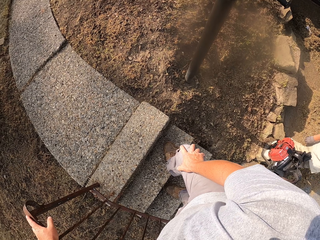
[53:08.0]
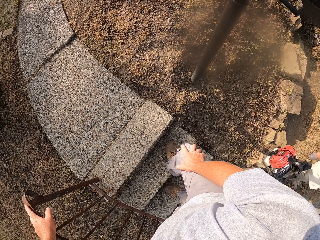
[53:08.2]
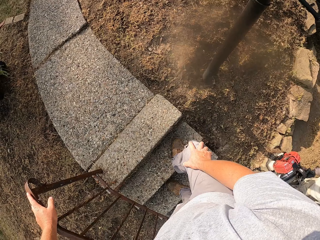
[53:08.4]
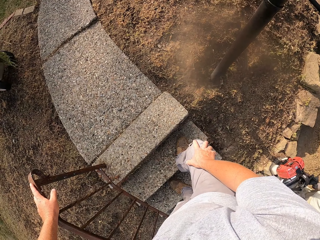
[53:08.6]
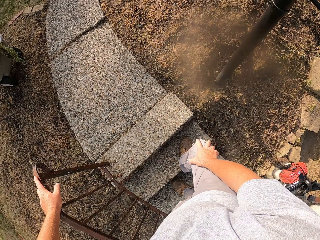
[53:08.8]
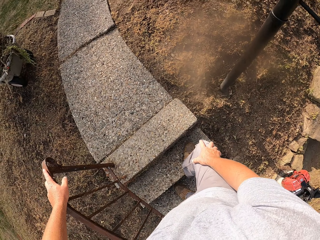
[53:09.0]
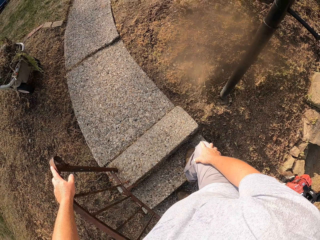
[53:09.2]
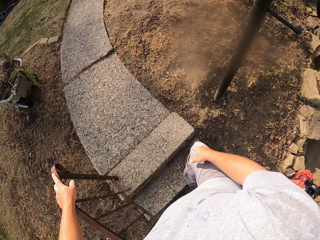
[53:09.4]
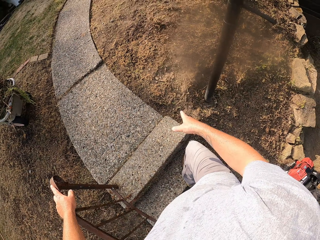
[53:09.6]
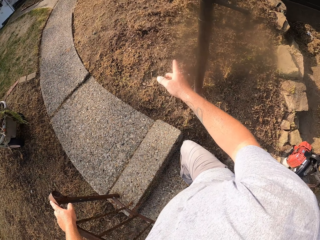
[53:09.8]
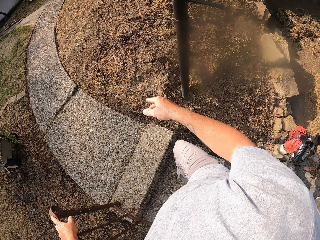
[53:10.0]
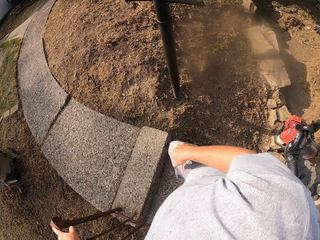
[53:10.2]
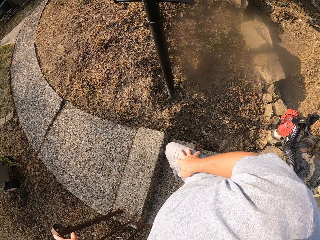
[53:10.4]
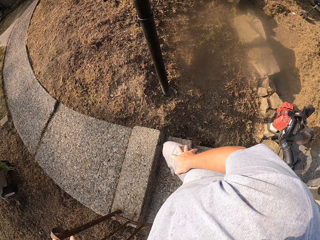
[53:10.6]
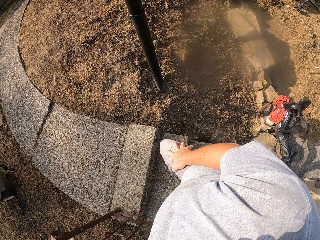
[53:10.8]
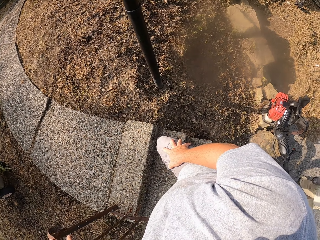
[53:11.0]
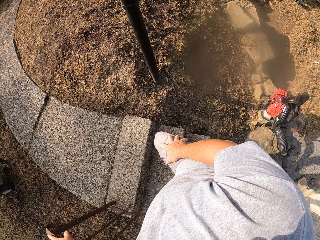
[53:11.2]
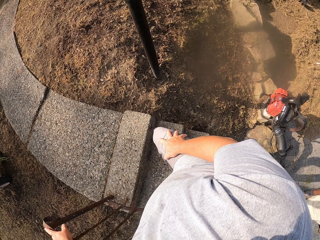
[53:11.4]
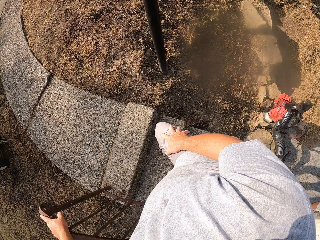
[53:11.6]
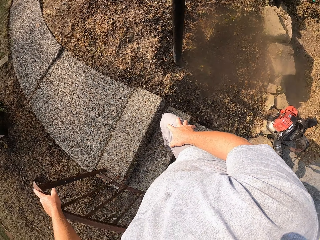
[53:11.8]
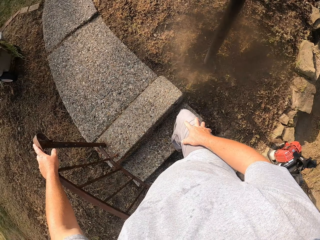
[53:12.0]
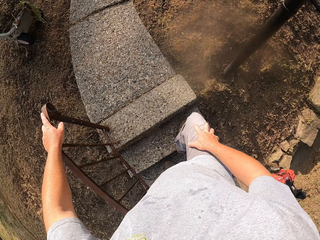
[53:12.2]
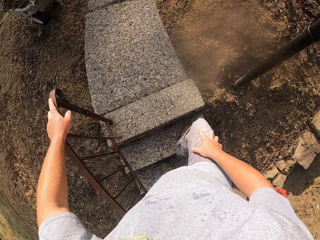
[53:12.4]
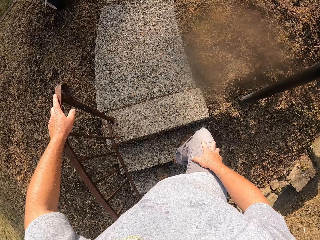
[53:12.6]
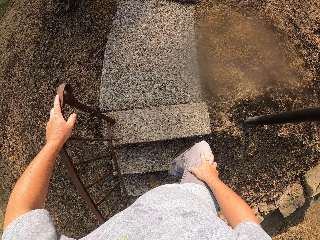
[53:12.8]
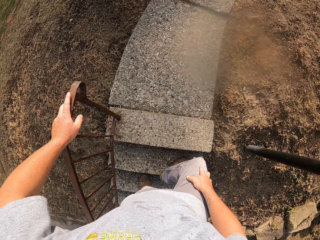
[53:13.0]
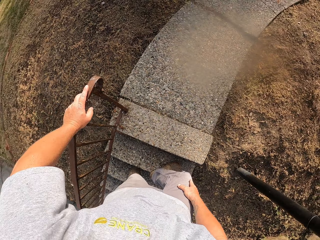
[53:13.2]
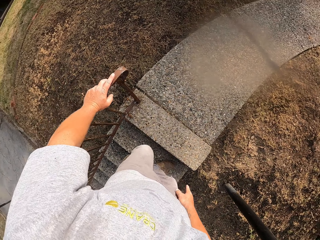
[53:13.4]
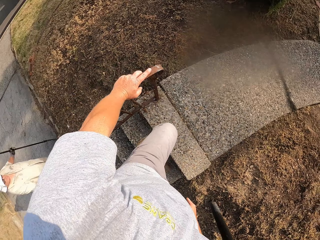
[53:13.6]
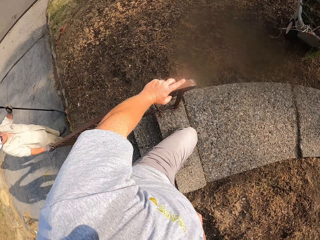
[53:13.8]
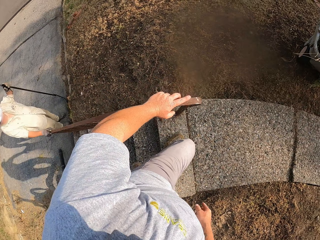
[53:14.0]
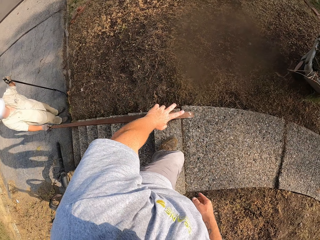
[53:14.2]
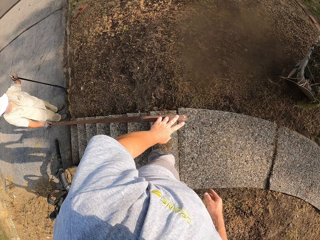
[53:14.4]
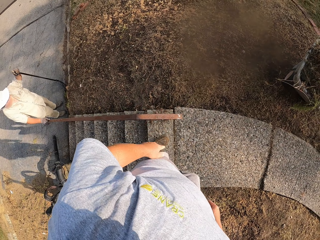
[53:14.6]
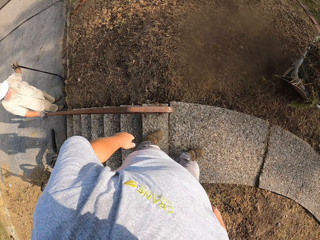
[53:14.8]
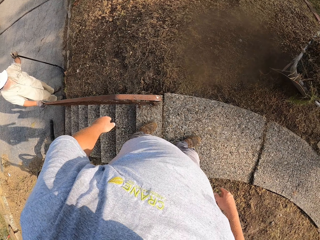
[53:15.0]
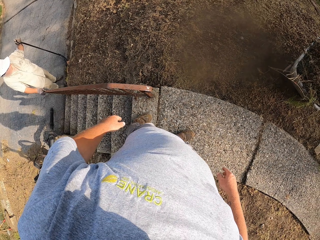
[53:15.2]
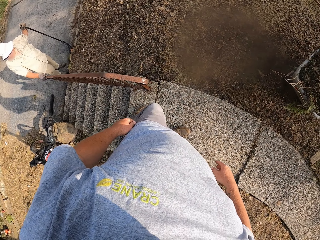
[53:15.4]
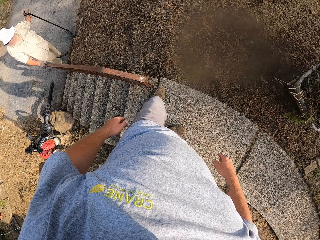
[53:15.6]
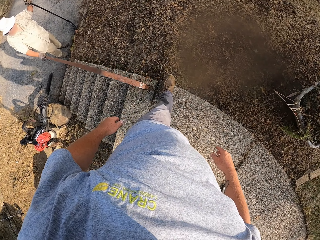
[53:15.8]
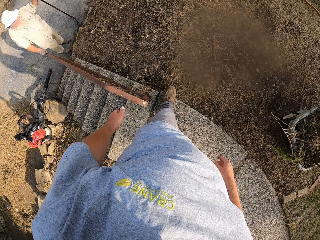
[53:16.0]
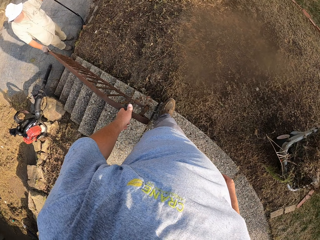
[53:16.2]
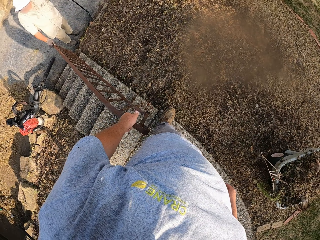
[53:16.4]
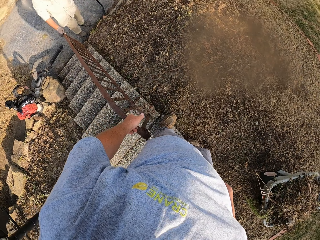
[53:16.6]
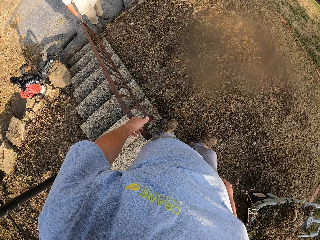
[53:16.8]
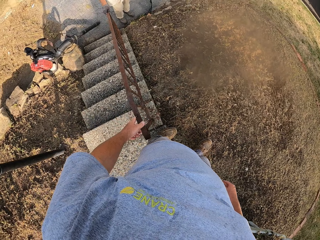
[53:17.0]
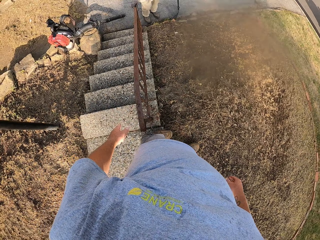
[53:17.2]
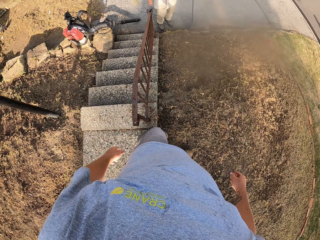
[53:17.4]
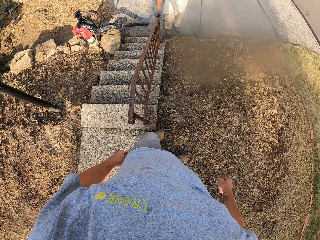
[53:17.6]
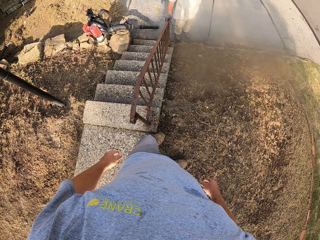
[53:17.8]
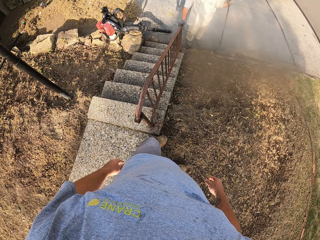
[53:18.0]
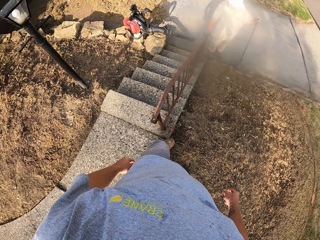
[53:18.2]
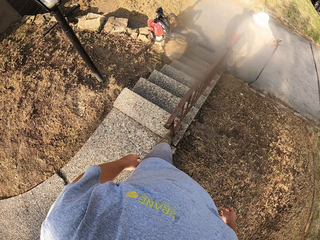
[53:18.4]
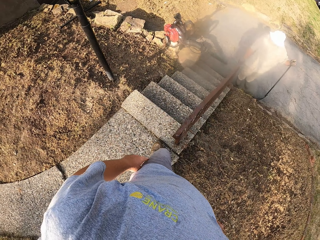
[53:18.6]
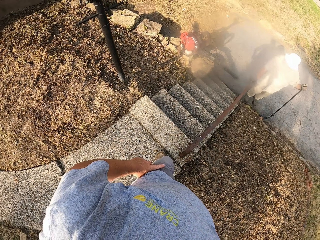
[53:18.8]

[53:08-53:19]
The camera wearer moves a hand. They look around. They walk on the sidewalk. They turn around.

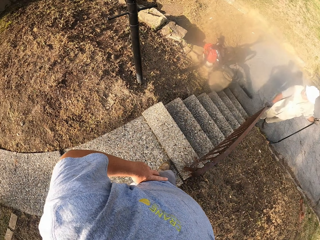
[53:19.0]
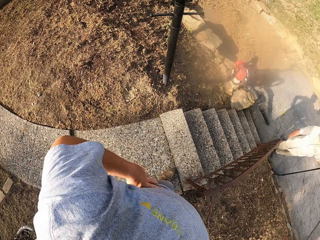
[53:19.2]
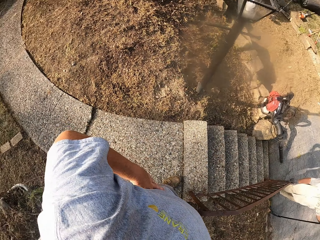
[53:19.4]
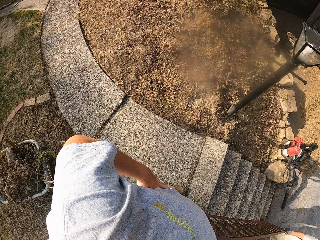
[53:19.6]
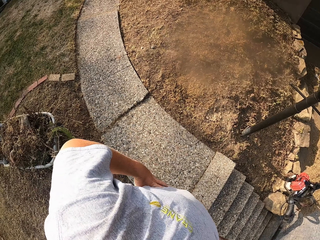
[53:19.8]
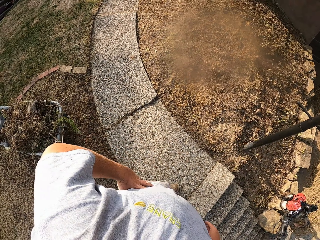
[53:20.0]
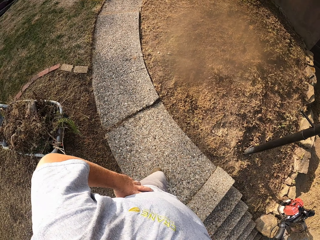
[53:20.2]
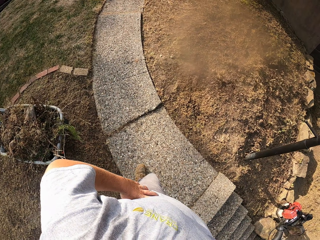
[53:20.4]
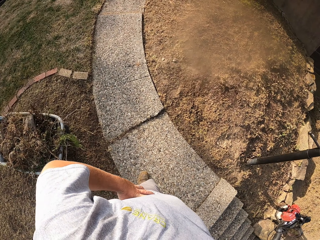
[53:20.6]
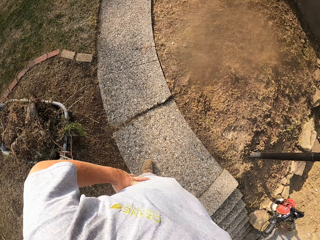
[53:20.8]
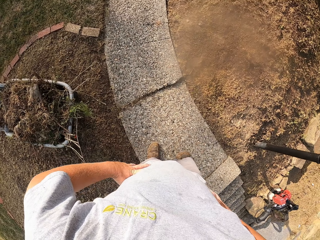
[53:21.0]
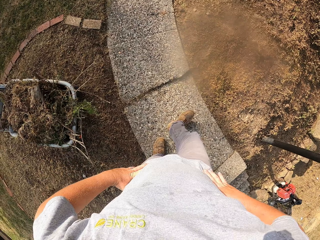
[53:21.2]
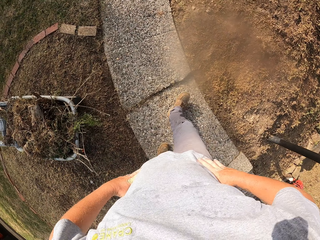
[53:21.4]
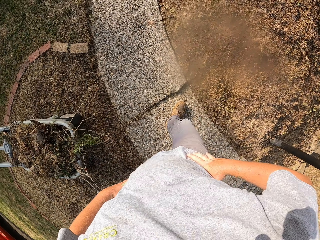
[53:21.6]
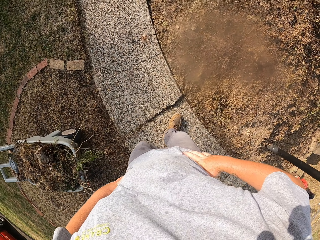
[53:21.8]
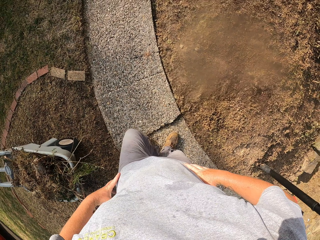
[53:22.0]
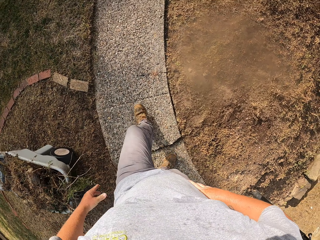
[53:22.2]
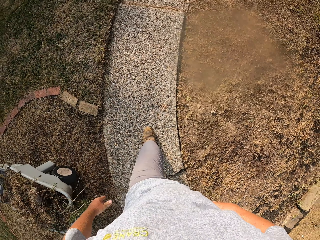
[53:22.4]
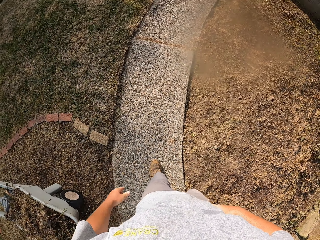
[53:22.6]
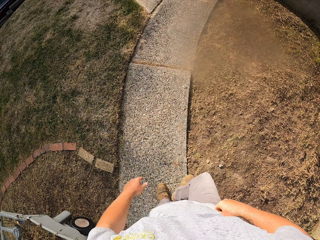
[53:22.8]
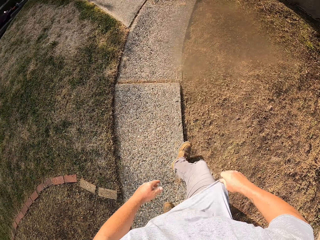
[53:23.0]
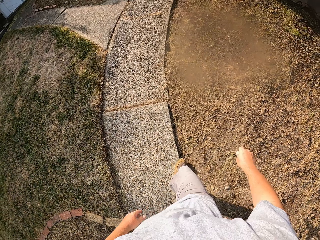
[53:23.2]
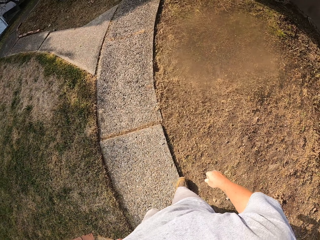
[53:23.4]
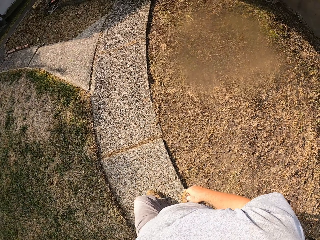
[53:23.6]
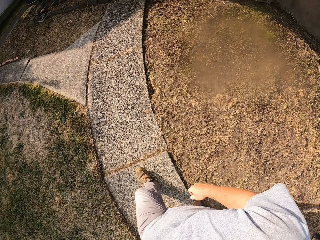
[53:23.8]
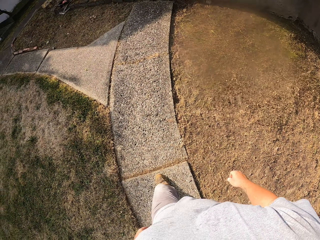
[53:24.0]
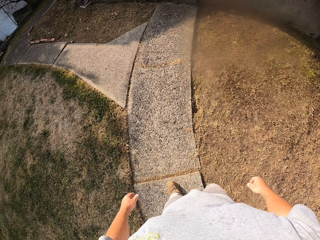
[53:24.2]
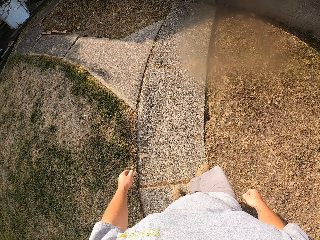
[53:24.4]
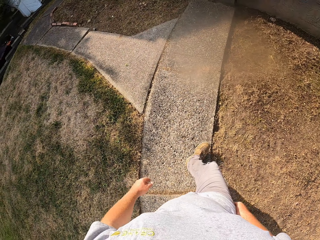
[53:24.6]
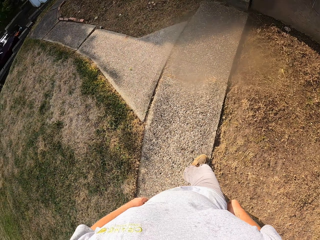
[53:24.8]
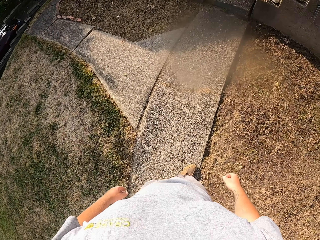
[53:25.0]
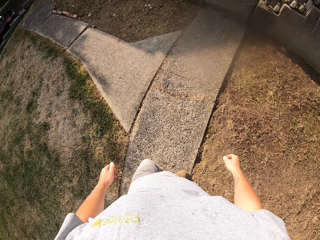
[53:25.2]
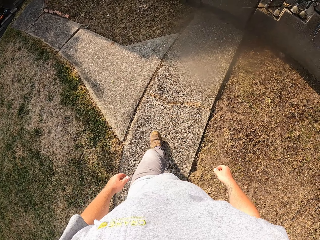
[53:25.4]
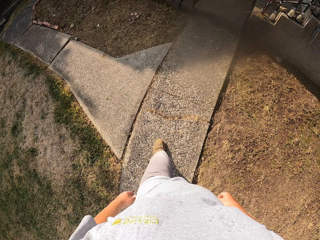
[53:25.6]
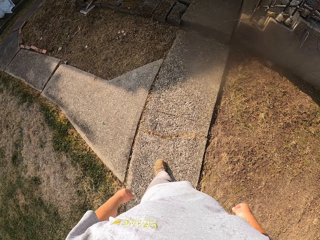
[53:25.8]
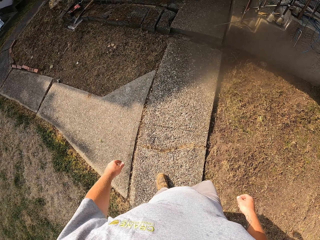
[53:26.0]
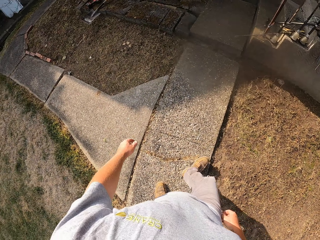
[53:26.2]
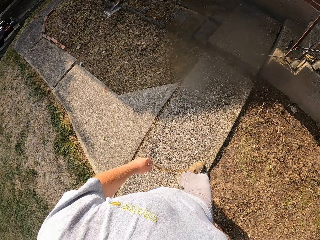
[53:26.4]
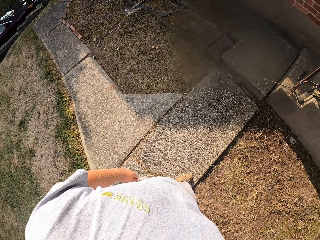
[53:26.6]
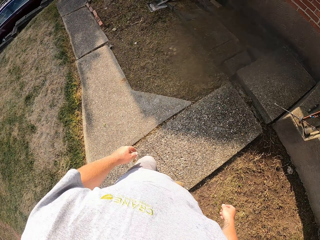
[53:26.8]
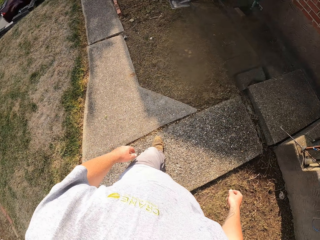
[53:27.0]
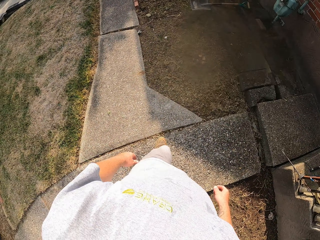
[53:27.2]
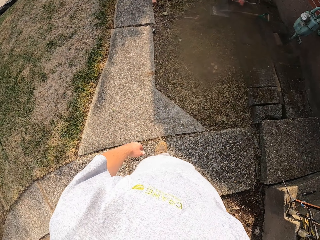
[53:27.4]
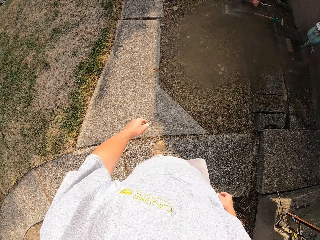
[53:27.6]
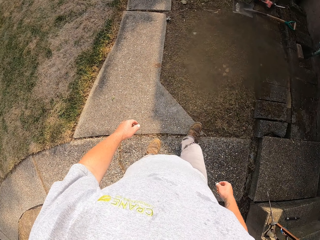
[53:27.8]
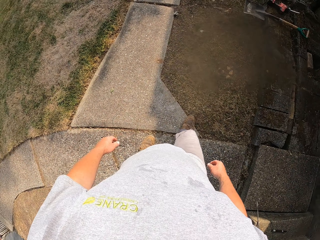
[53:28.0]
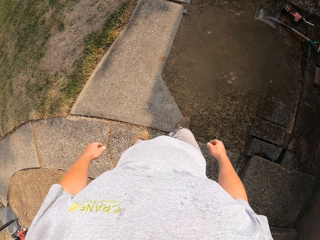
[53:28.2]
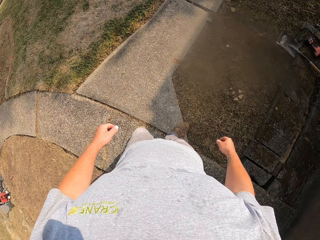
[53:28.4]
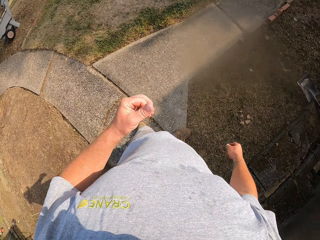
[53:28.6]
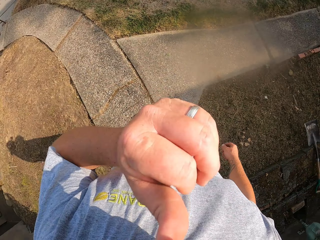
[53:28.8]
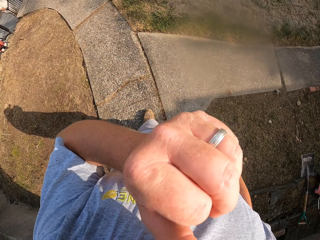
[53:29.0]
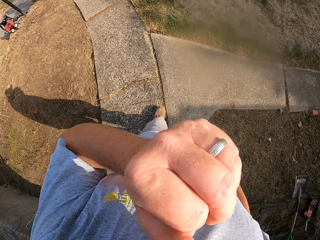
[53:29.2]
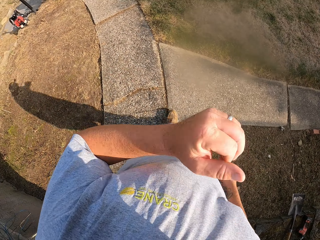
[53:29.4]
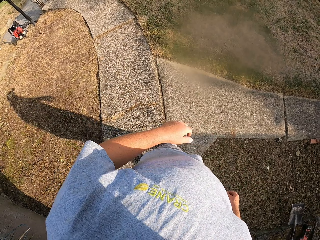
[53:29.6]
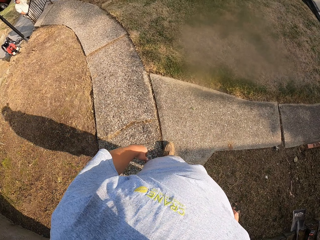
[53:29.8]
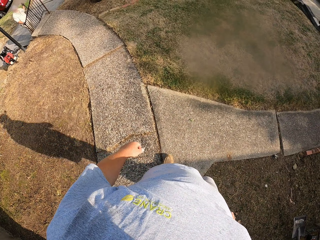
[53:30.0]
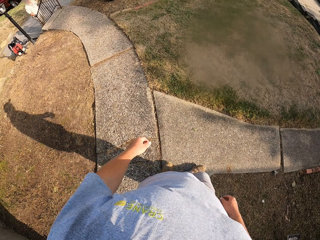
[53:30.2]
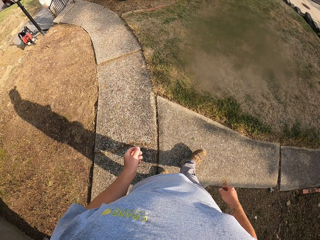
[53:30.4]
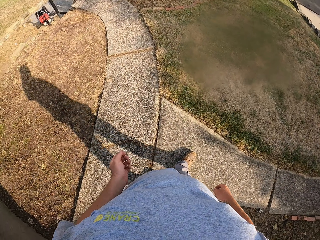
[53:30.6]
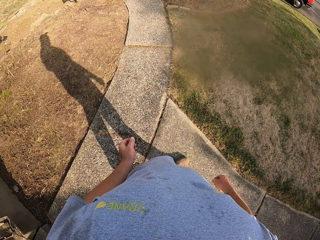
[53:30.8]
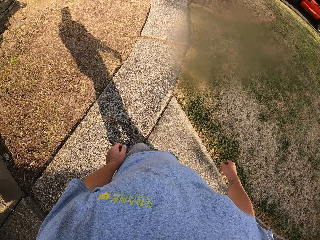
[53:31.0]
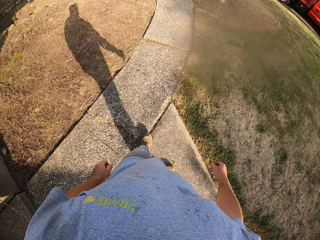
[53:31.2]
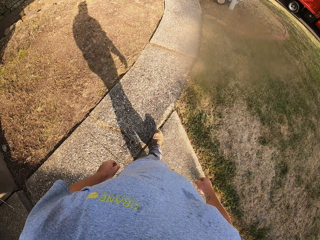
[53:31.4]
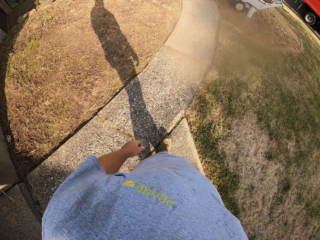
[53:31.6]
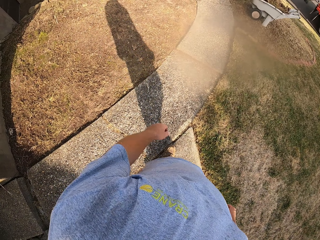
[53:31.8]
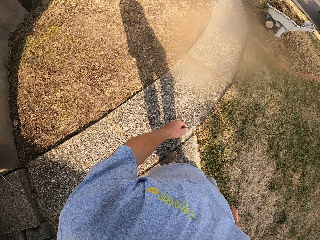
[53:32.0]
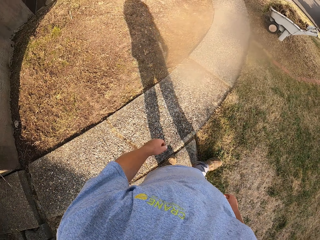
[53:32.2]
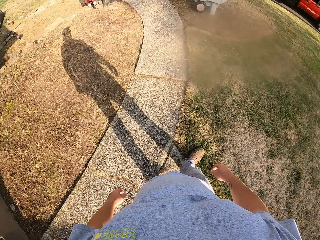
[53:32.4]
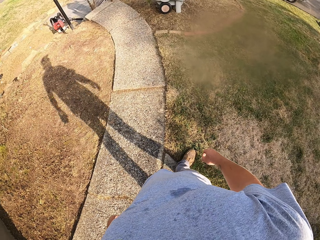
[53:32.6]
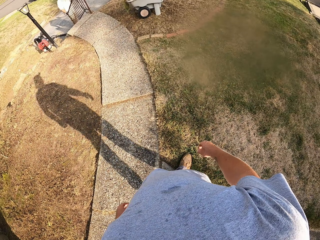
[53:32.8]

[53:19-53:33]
The camera wearer puts a hand on the waist. They walk on the sidewalk. They scratch on the face. They stand on the sidewalk. They walk on the sidewalk.
